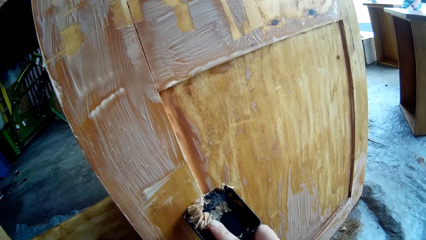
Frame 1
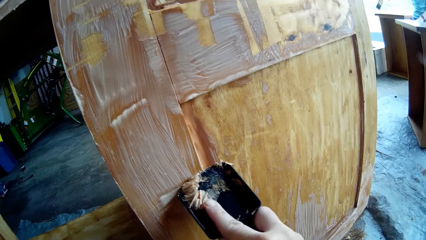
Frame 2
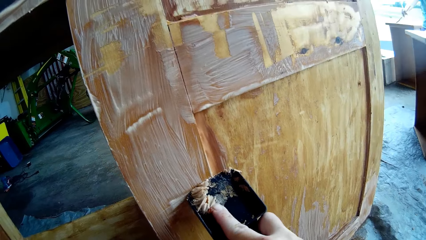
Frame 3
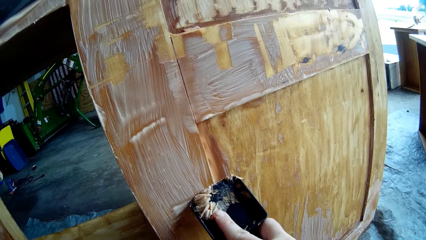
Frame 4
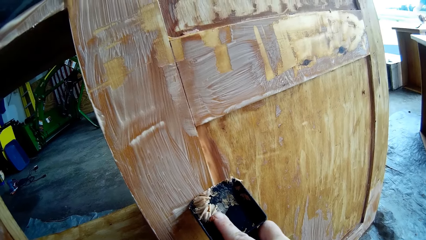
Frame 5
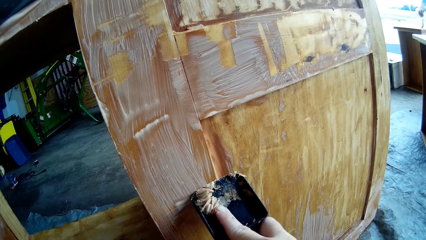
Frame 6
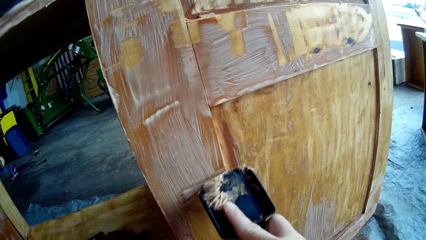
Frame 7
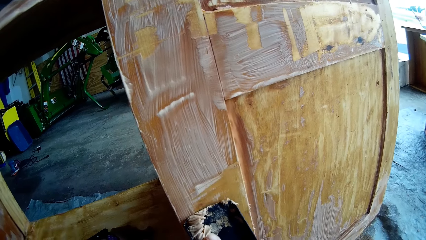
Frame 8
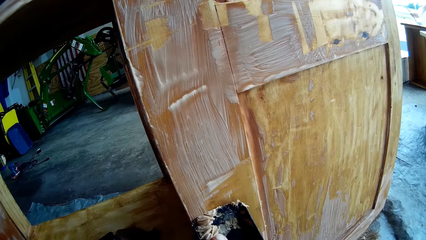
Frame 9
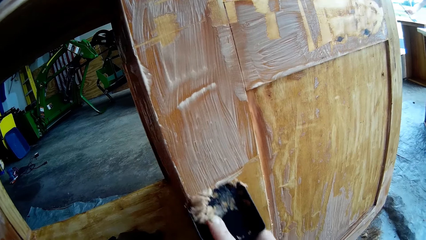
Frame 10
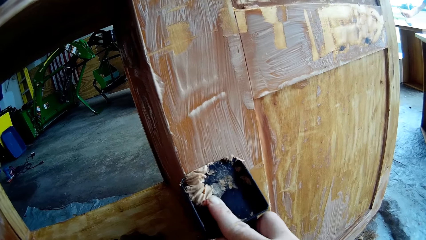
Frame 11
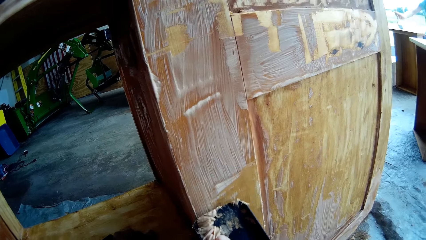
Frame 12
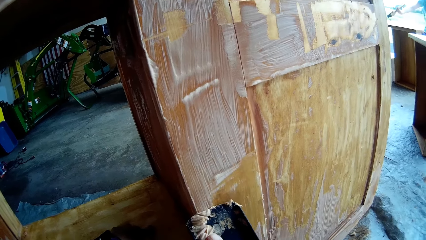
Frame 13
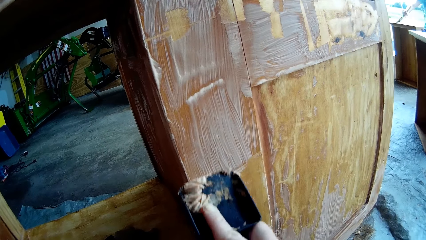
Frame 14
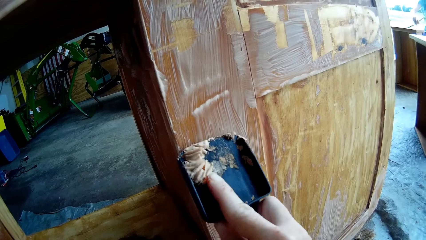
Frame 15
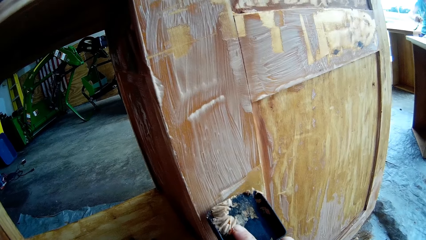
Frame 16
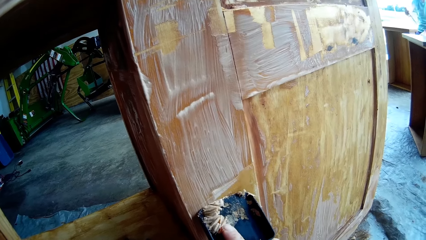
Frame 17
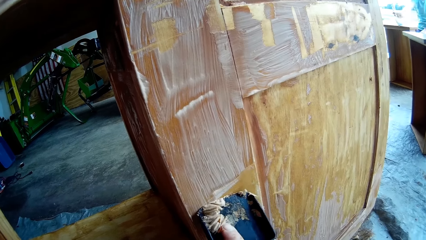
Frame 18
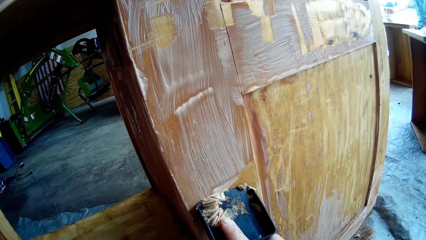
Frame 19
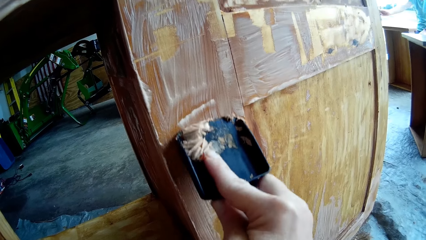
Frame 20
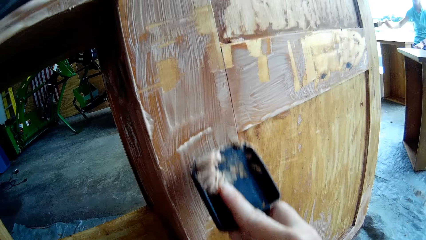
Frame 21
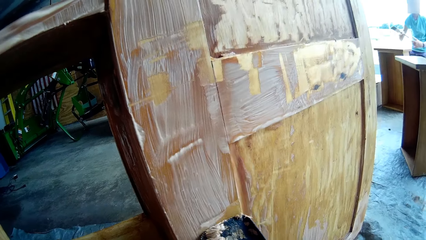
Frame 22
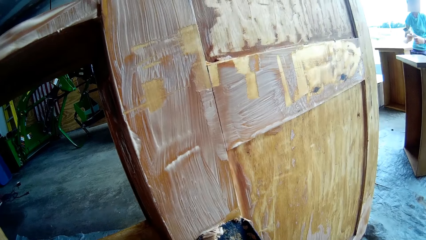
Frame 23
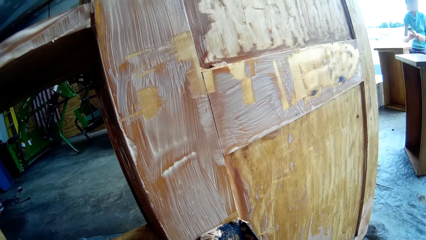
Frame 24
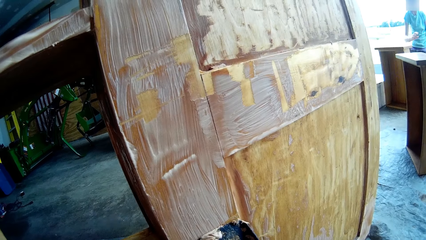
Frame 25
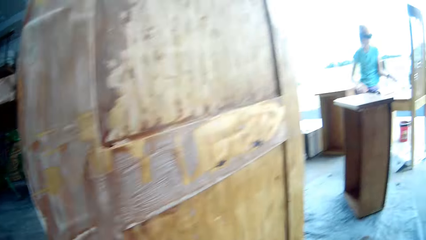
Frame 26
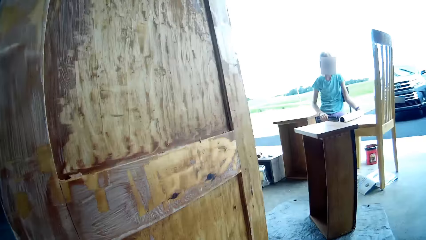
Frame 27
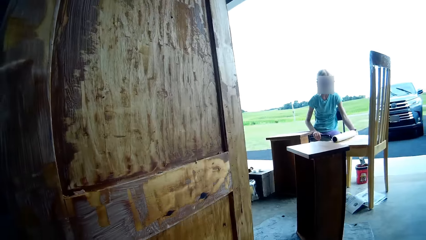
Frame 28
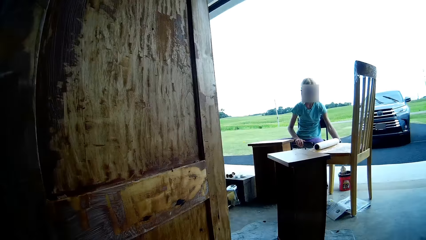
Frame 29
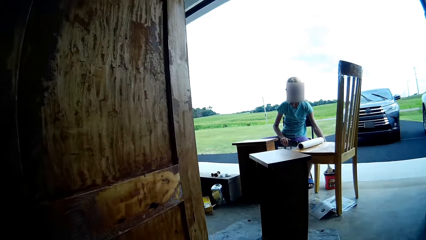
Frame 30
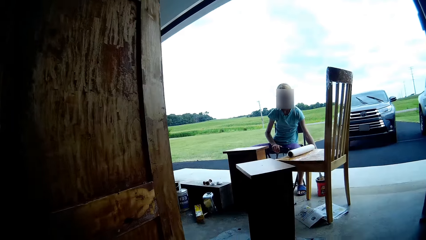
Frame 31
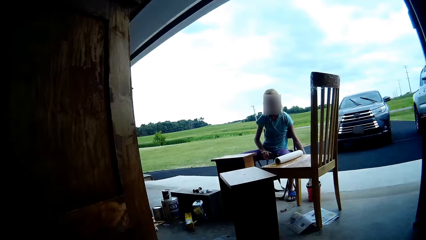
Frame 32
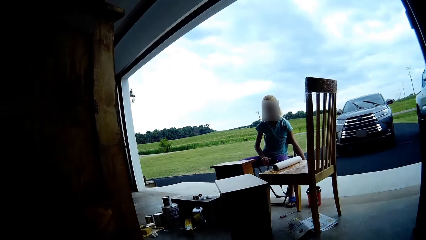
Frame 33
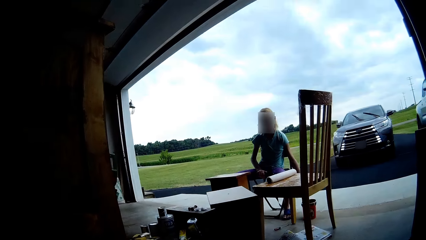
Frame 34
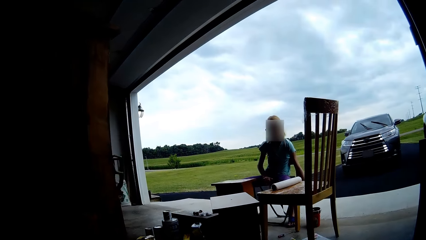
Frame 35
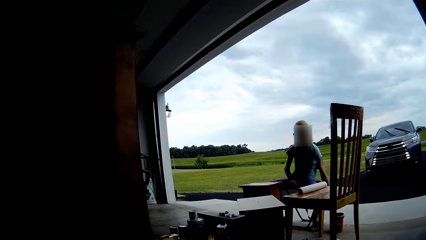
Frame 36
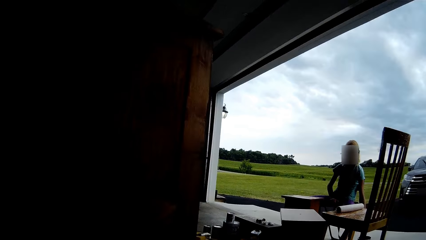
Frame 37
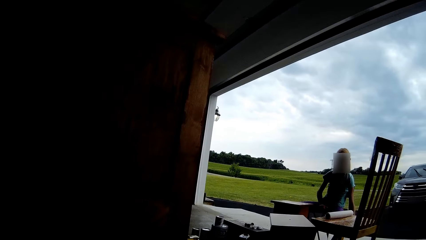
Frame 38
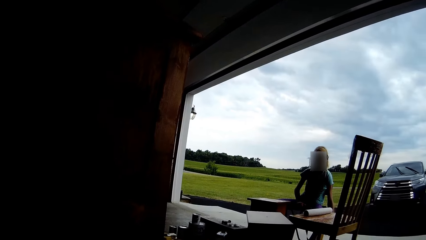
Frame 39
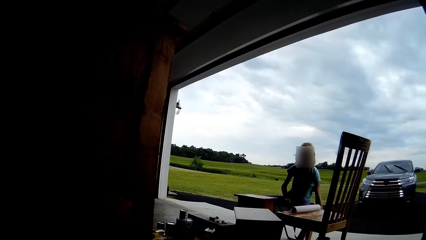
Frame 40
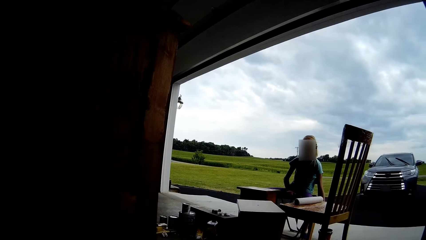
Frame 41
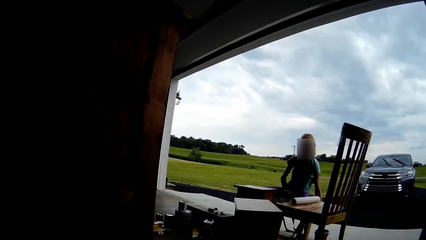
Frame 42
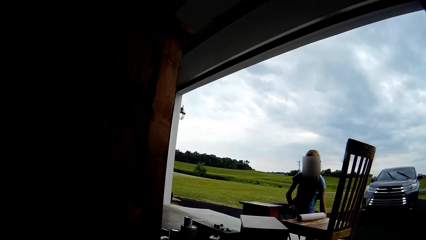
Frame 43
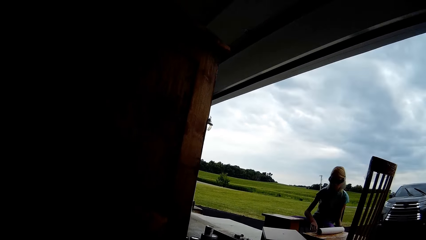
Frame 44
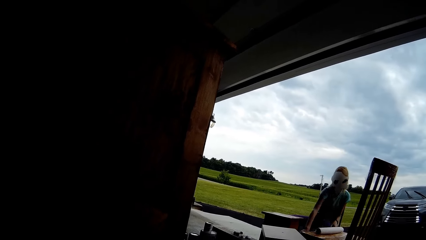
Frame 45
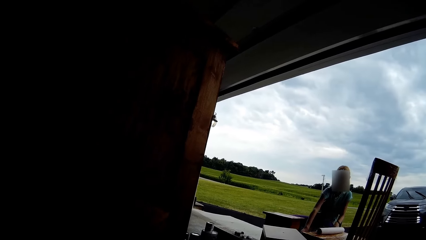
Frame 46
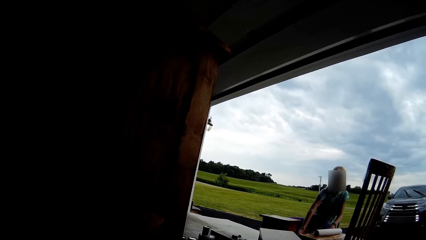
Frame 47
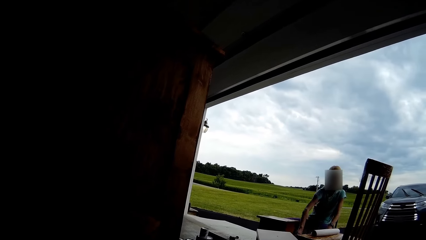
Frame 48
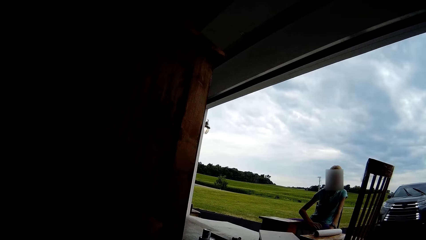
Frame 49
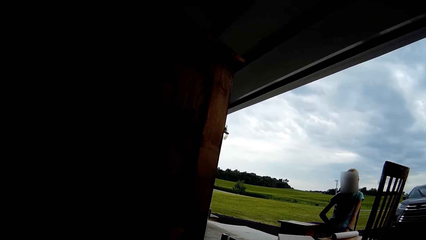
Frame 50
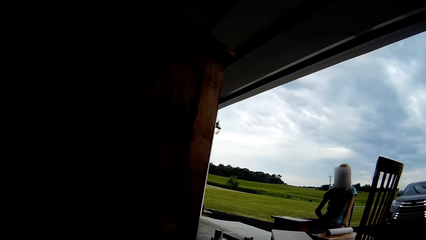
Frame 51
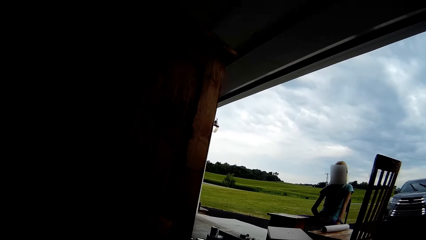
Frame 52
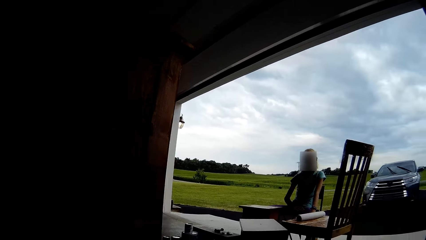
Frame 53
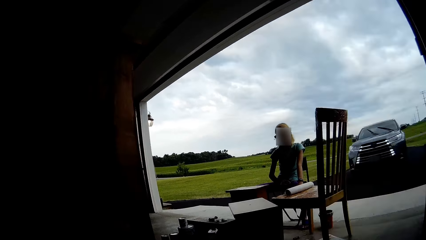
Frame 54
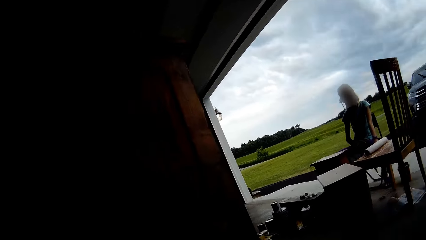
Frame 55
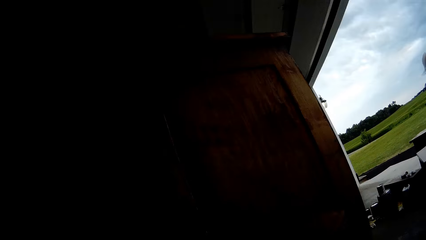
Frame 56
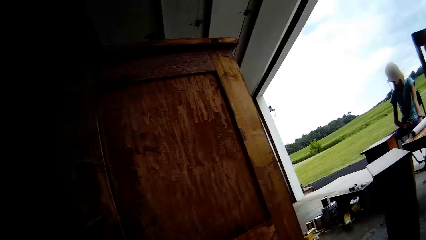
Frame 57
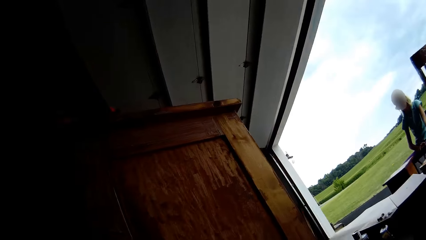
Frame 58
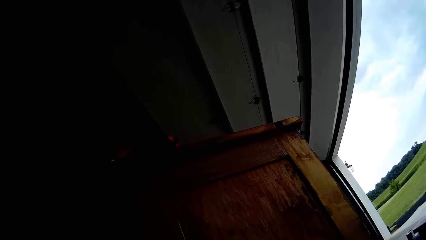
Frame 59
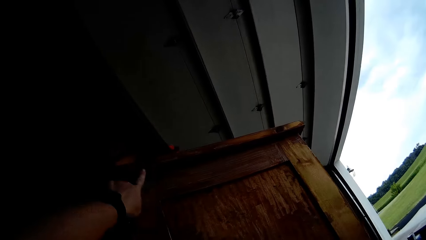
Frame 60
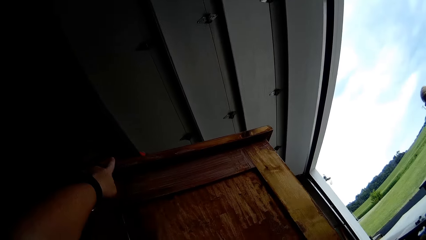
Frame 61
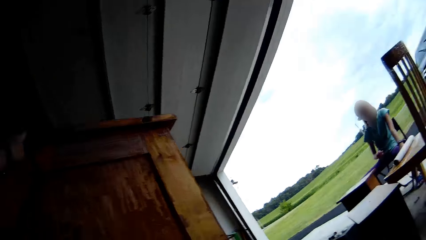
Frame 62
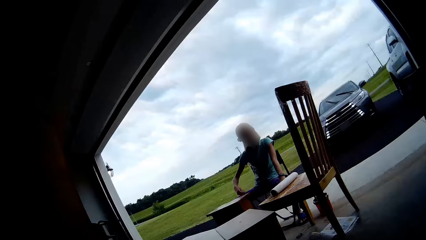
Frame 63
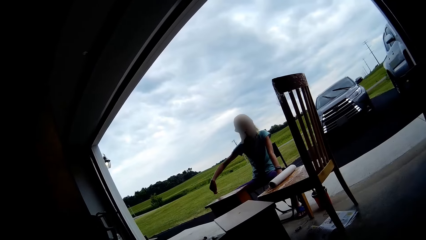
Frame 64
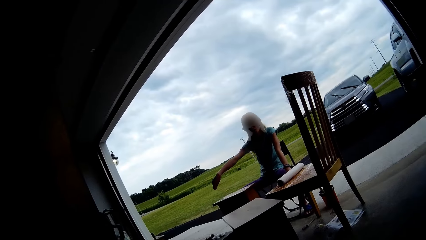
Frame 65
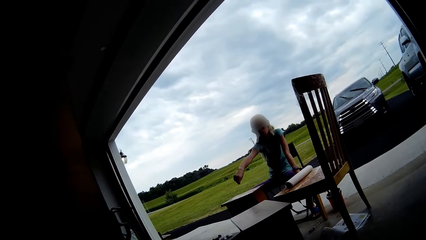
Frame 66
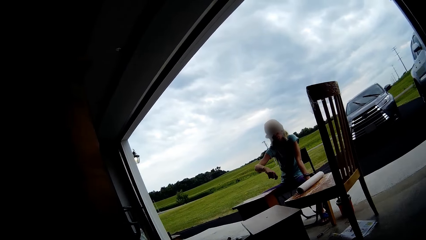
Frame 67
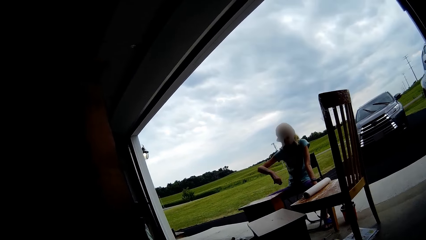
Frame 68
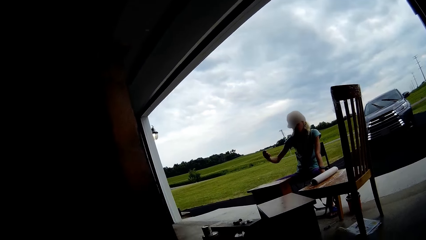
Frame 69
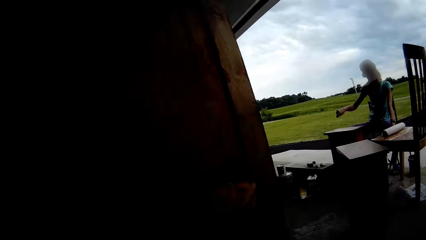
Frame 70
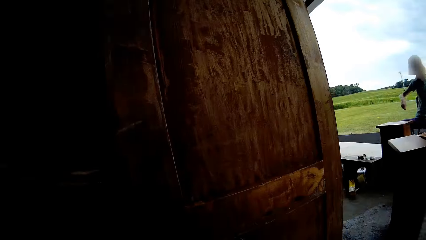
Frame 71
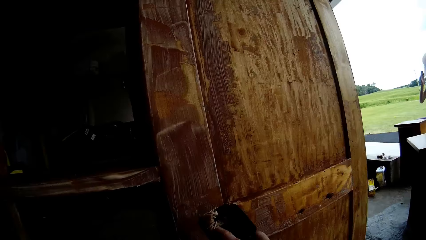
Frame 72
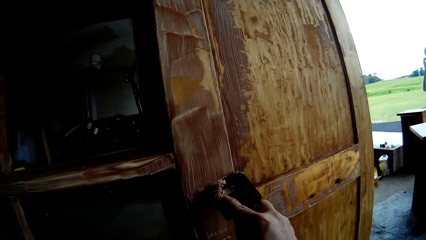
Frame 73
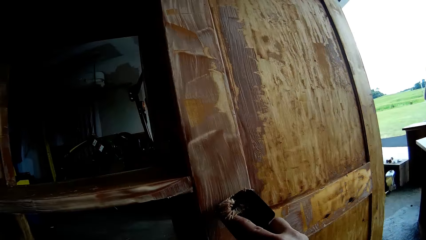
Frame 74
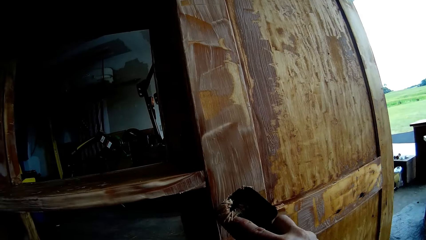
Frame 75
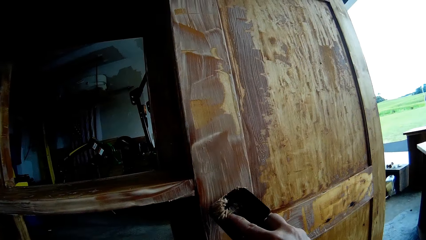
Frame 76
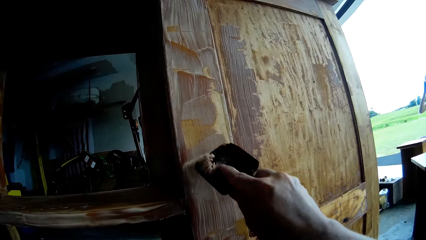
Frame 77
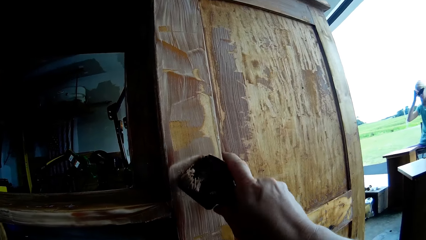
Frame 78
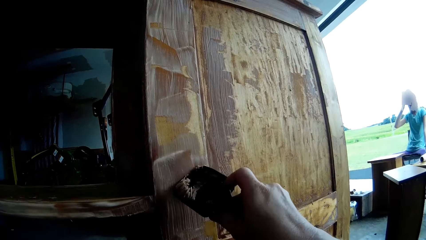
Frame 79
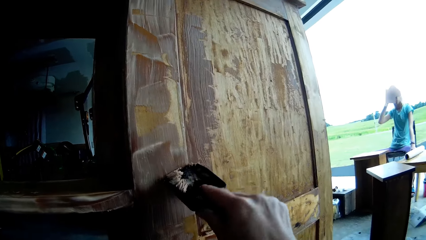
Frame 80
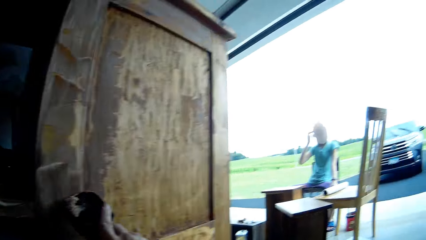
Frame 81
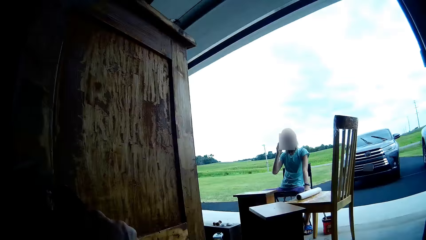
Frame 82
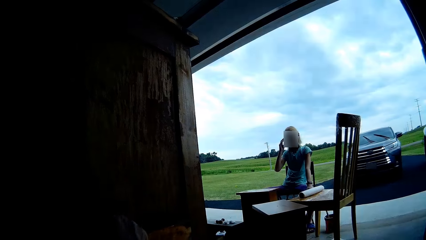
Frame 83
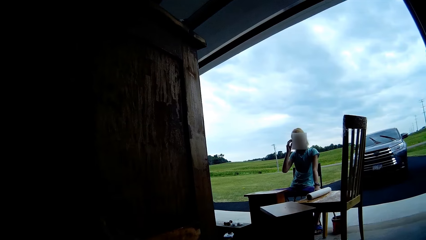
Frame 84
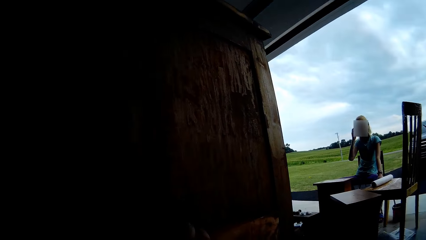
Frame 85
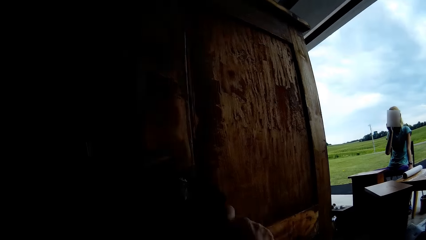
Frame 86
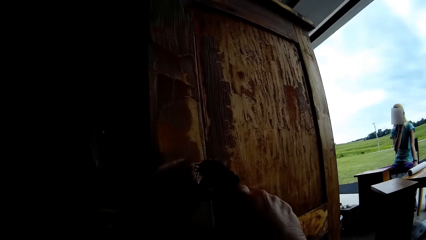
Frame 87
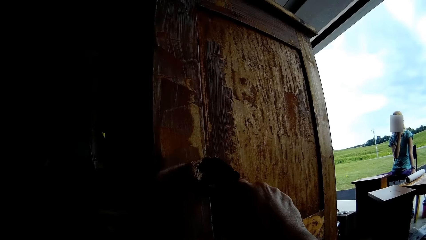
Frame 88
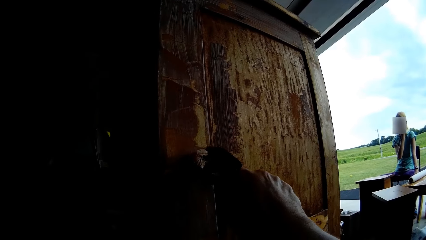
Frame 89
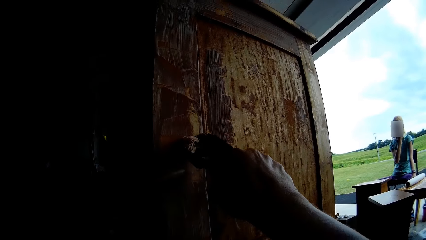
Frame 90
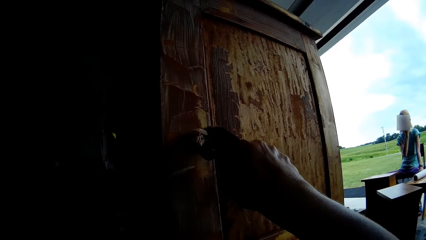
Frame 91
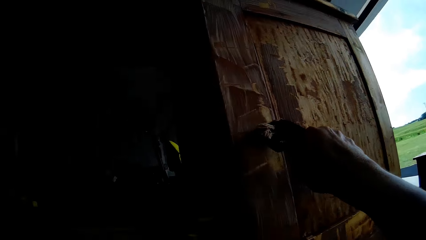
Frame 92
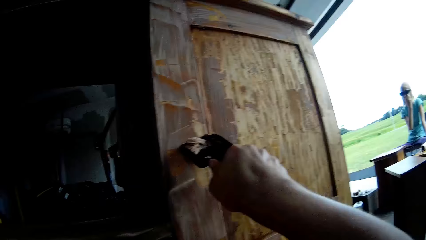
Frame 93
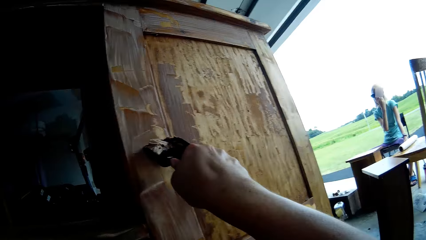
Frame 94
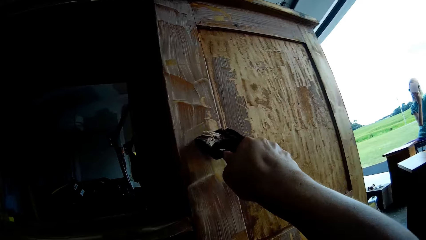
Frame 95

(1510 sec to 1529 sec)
A lady looks at the camera wearer. The camera wearer looks around. The lady points on the table. The camera wearer looks around. They turn around. They point at the cupboard with the finger. The lady moves the hand and shows gestures with the hand. The camera wearer removes the paint from the table with the scraper. They look around. The lady touches the goggles.
